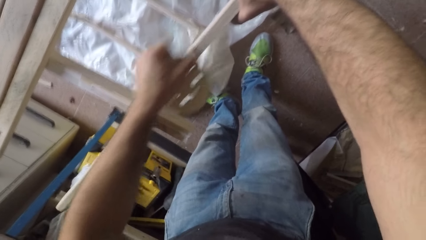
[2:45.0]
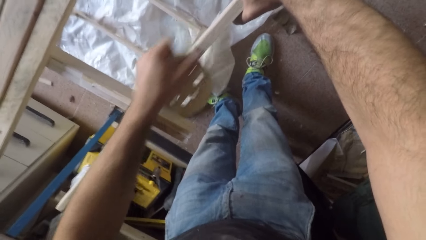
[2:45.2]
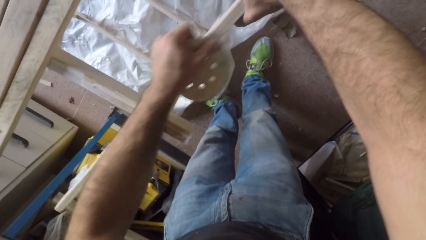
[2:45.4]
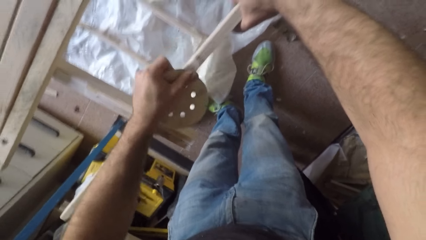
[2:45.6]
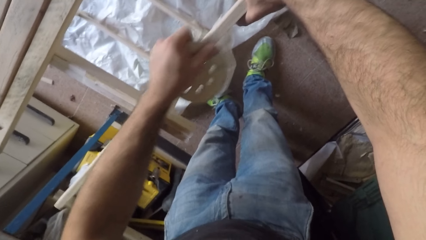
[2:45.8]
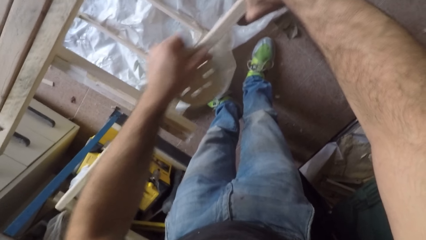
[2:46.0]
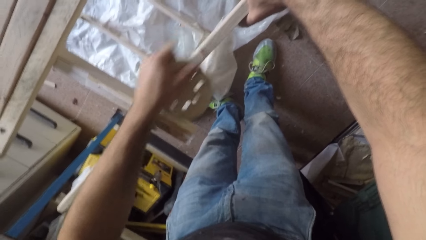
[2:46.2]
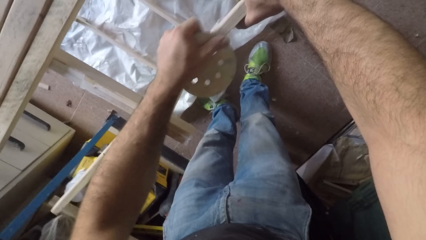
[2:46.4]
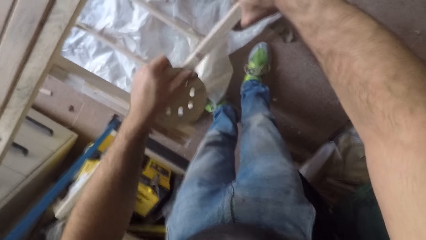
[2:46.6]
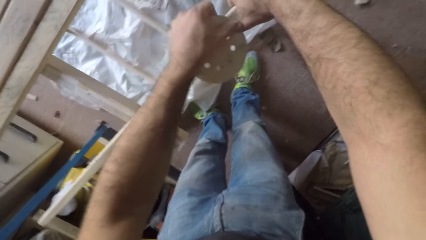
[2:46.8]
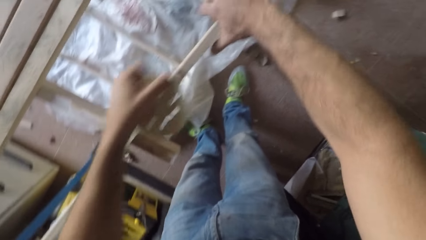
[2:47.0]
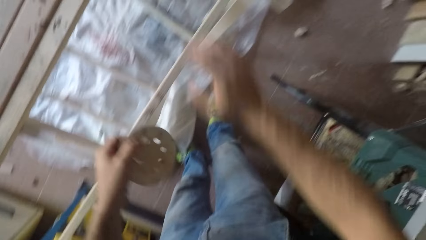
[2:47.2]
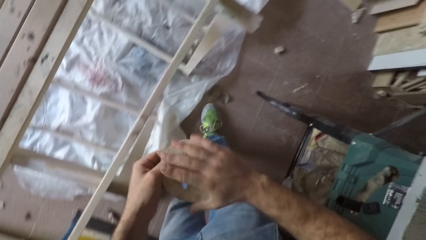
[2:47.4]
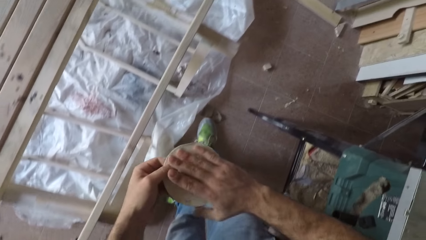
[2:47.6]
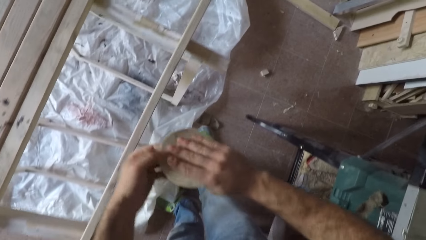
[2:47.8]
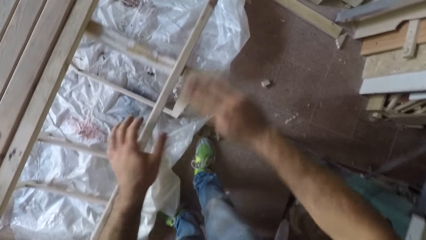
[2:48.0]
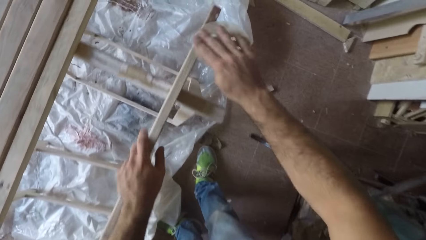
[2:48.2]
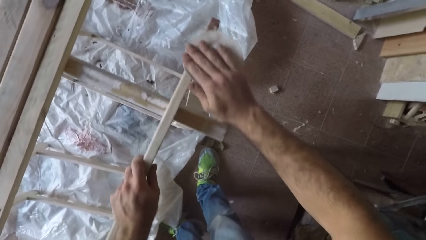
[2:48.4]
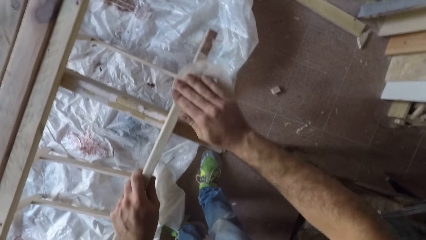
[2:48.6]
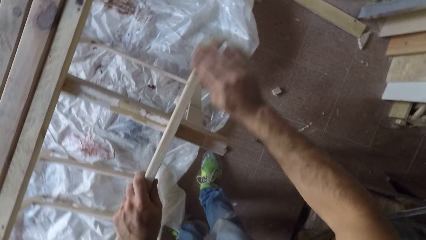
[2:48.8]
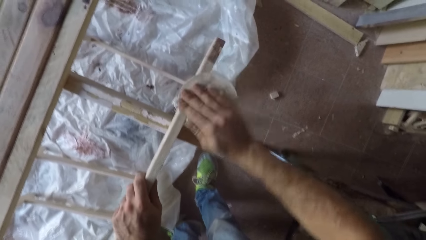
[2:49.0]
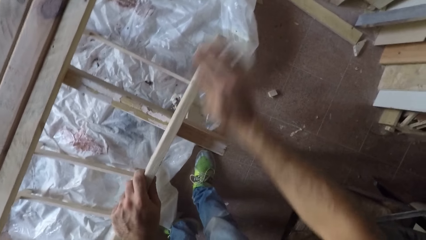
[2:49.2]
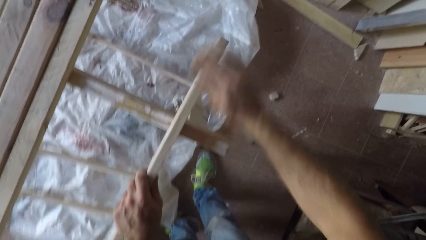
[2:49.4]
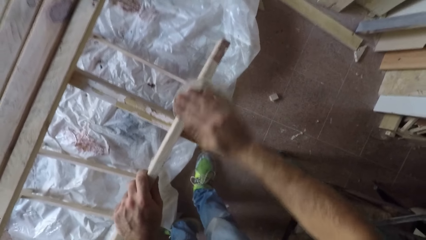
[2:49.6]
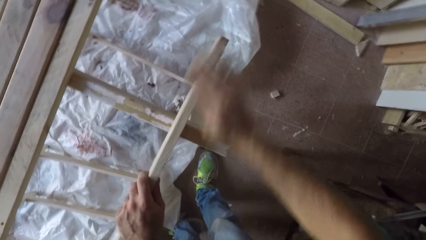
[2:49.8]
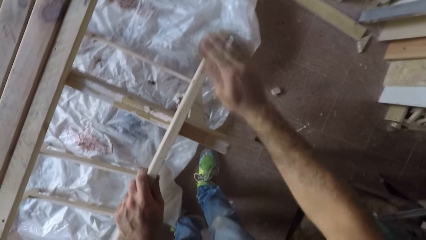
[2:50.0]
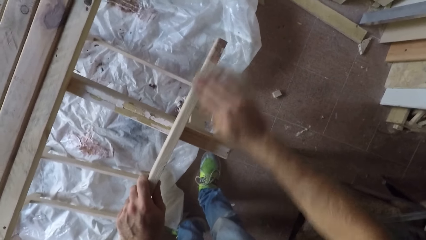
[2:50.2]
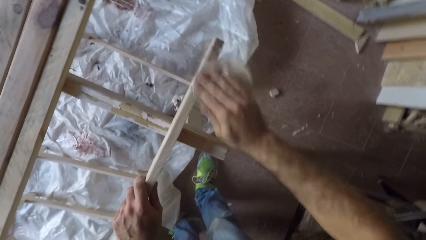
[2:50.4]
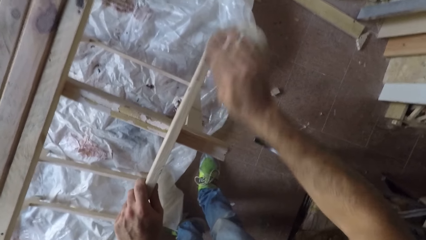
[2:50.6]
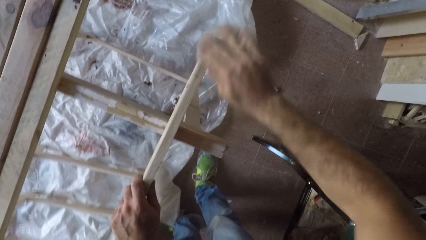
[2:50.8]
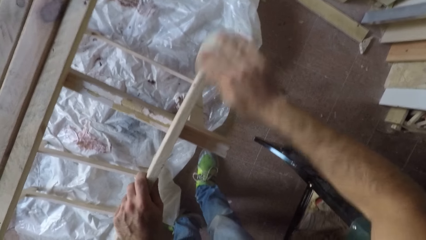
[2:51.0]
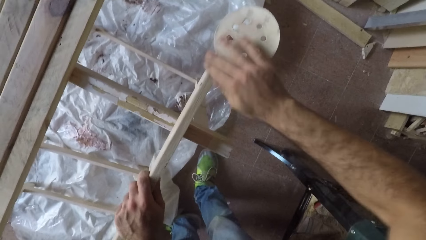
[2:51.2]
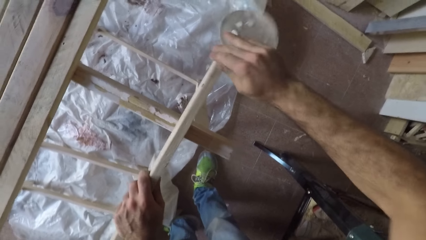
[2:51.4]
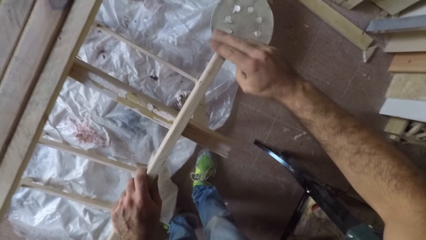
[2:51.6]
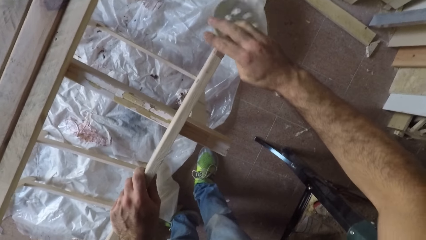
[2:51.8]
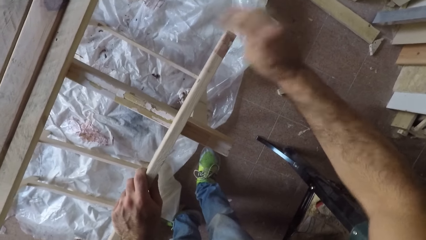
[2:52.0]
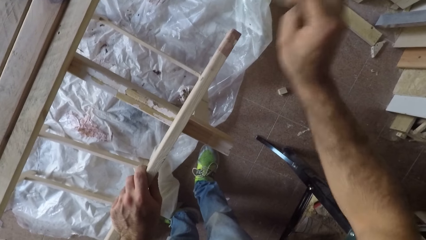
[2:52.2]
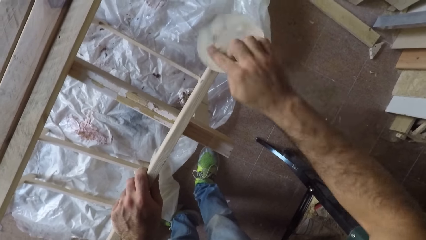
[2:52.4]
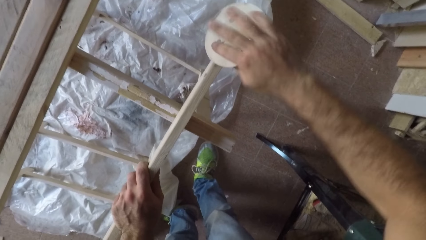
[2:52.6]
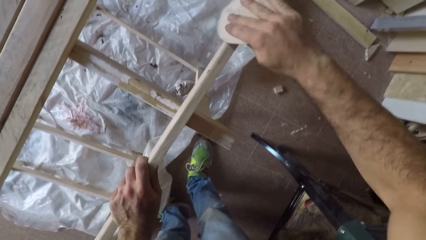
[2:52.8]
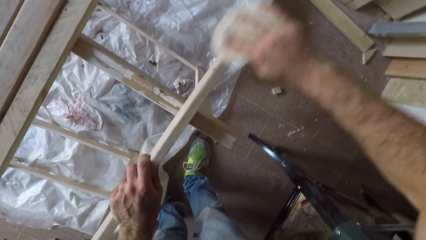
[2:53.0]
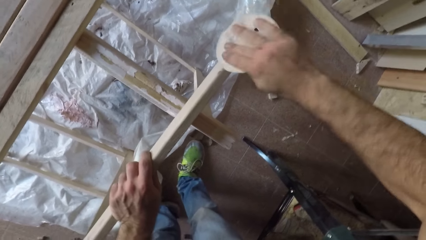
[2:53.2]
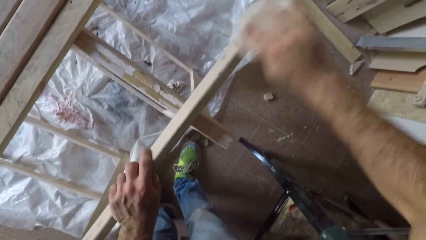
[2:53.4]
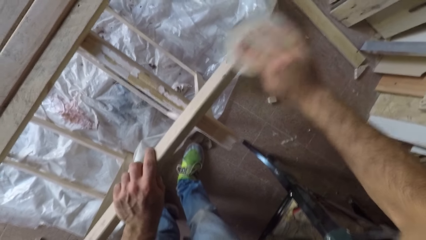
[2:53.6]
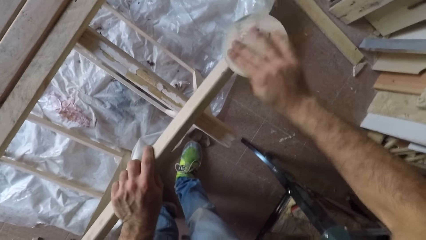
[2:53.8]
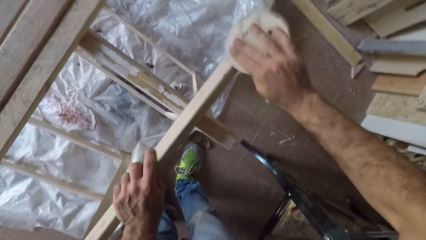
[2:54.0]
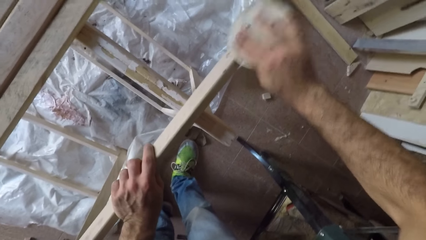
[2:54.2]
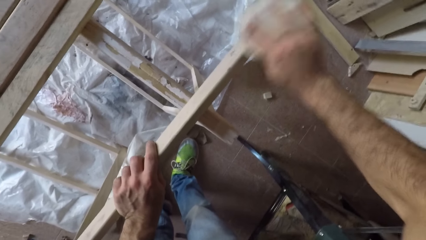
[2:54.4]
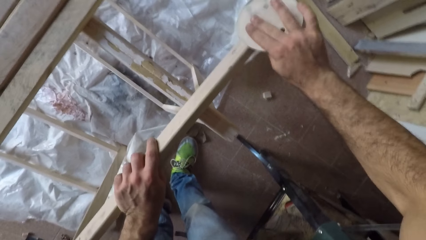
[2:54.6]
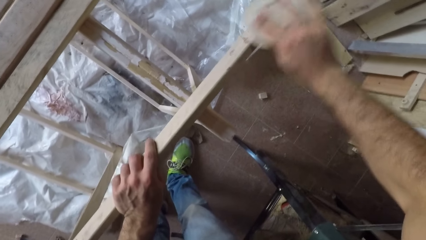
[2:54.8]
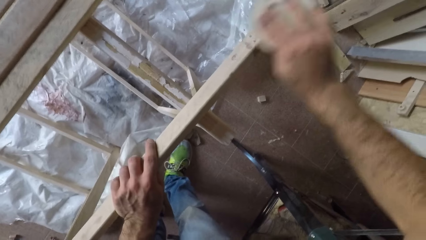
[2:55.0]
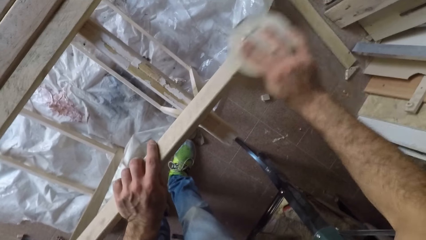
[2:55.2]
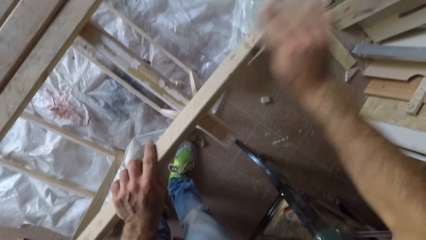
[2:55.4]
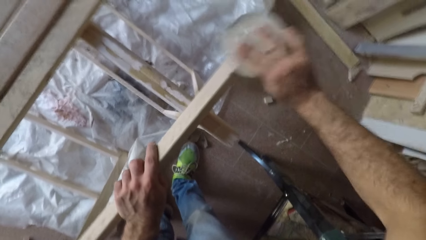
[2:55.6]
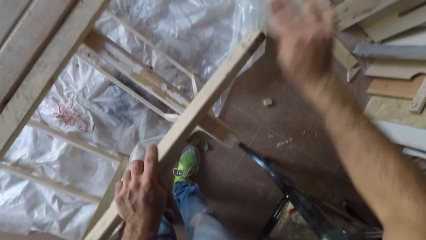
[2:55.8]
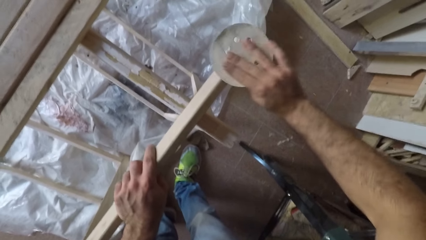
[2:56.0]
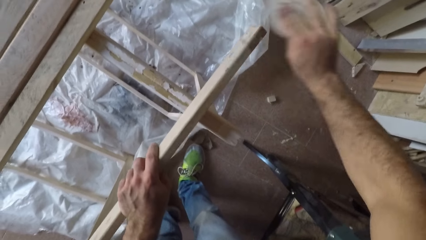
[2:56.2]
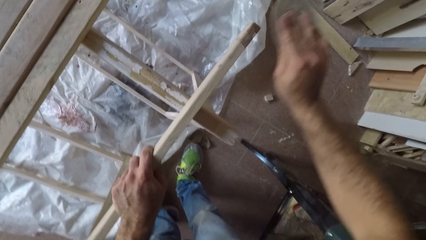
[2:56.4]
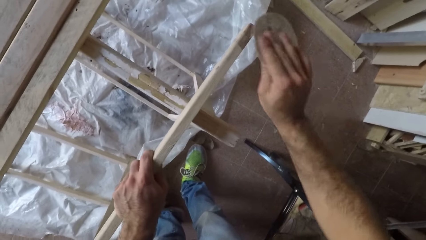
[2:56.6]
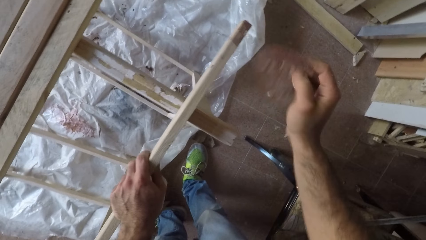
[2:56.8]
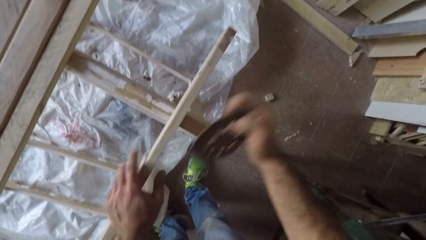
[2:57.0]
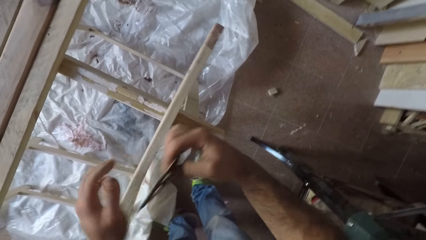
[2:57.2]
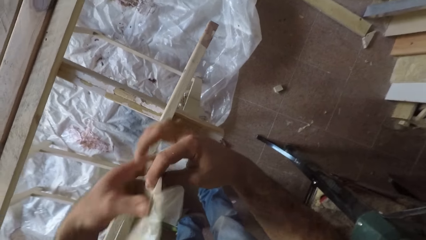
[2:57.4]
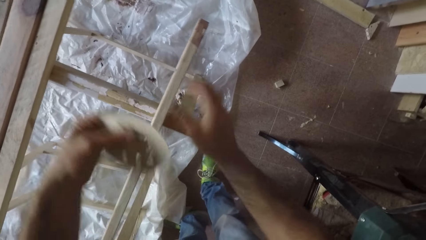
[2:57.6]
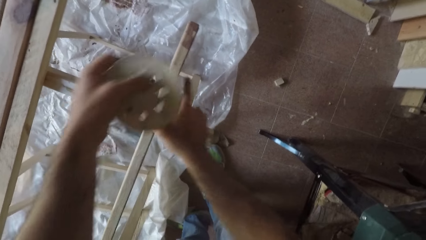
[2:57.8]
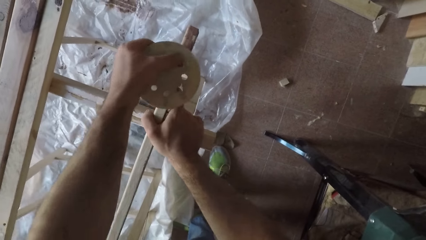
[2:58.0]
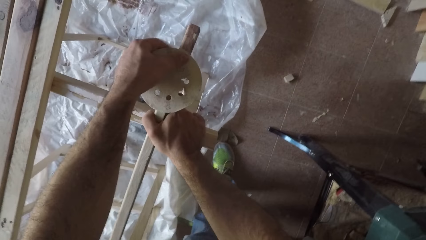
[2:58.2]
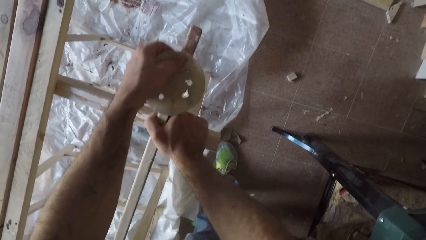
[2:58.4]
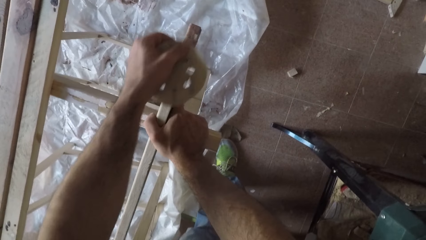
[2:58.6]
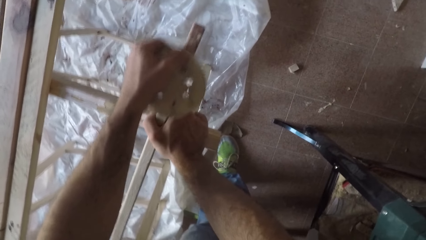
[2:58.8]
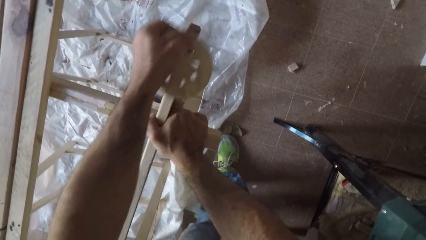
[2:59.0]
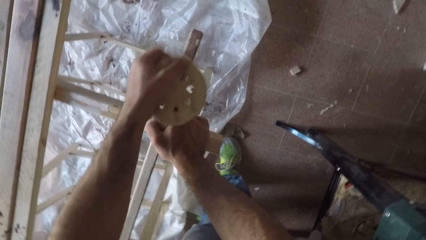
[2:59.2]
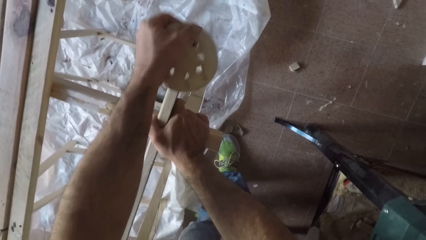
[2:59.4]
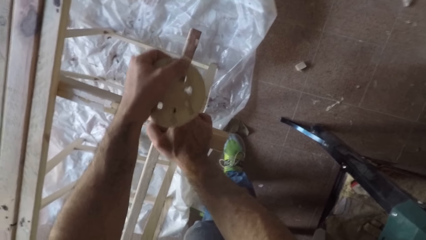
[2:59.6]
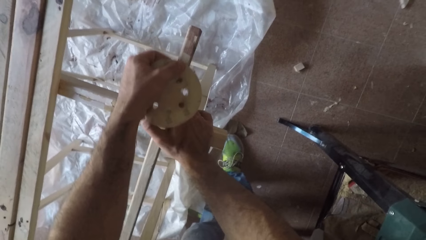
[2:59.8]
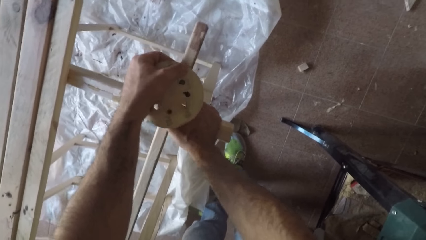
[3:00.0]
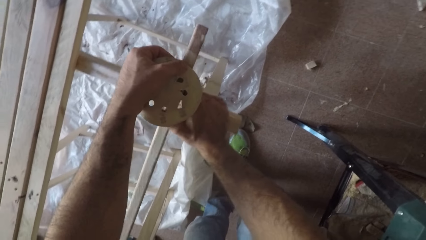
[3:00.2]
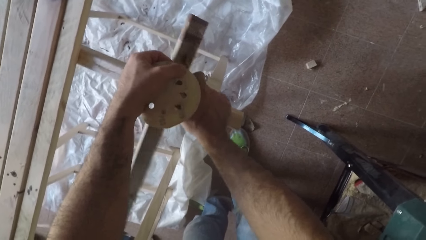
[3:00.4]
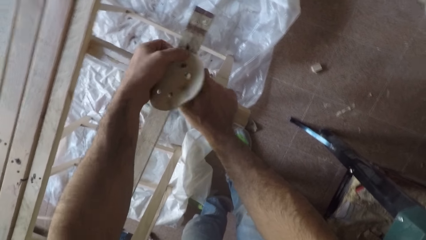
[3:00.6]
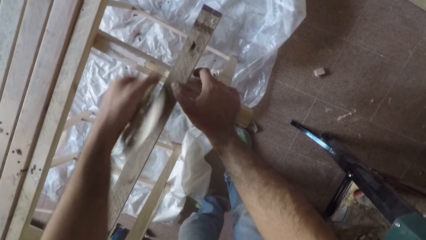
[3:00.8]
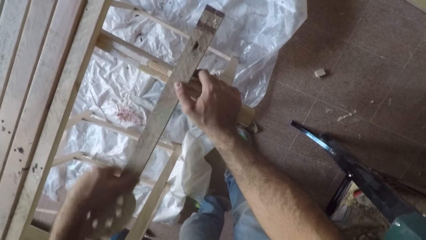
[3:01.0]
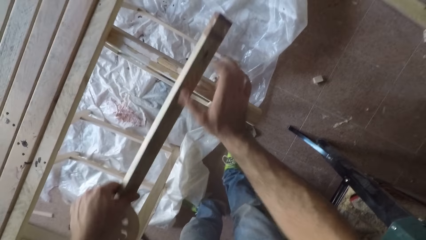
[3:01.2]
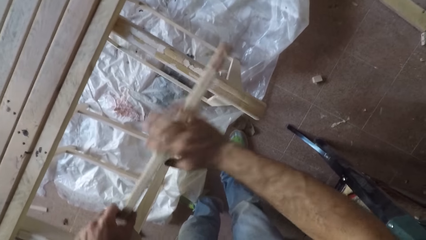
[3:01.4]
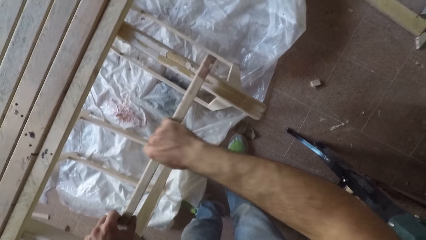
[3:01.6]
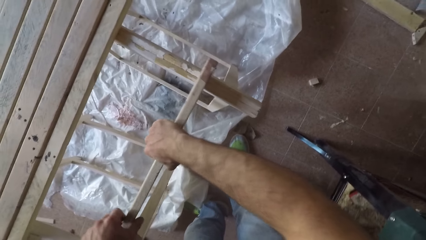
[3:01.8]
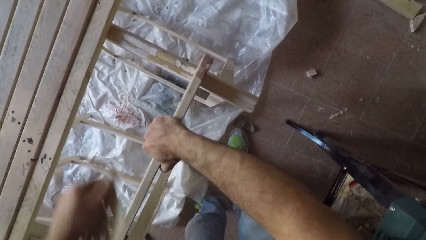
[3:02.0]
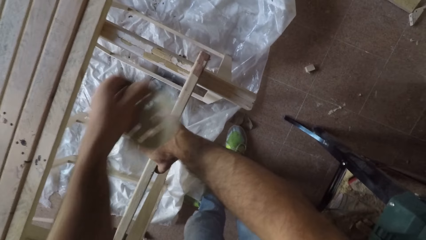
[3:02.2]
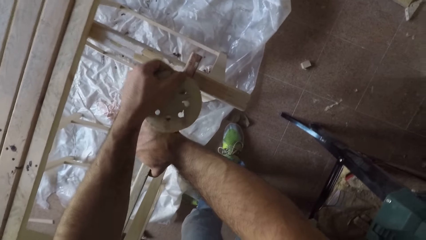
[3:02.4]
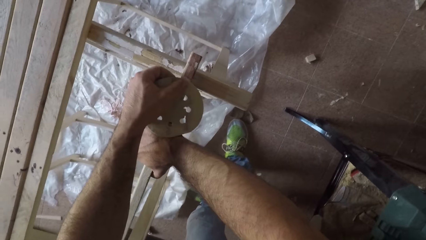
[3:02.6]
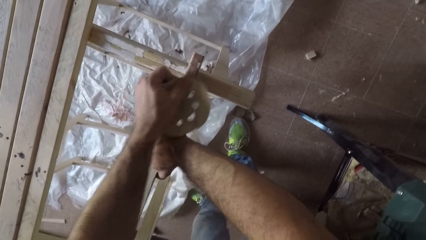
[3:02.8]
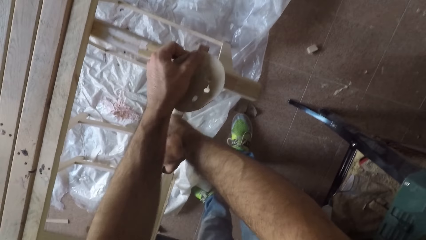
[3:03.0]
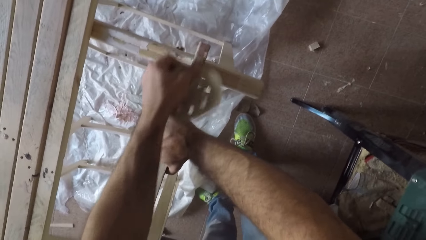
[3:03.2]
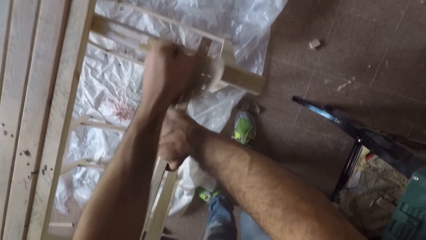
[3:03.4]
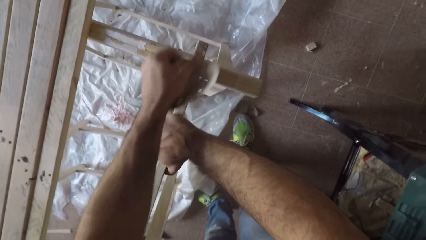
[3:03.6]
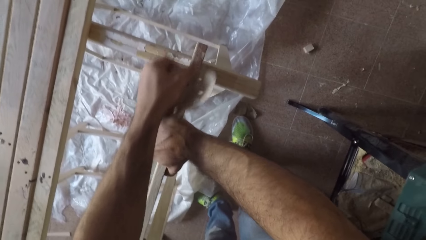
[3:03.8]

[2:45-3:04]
The camera wearer passes the sandpaper from his left hand to his right hand. He holds the wooden plank with his left hand. He smoothens the wooden plank with the sandpaper. He passes the sandpaper from his right hand to his left hand. He holds the wooden plank with his right hand. He smoothens the wooden plank with the sandpaper. He adjusts the wooden plank. He smoothens the wooden plank with the sandpaper.
